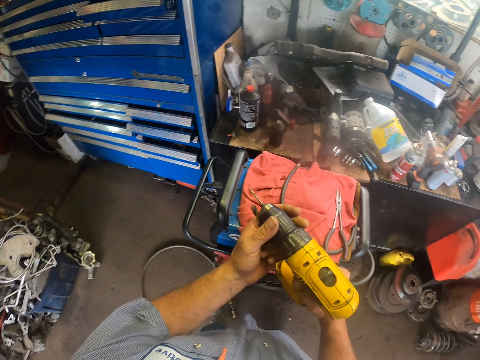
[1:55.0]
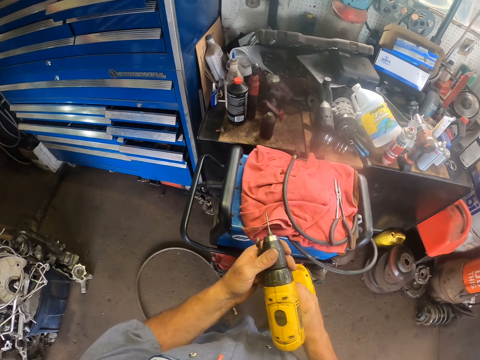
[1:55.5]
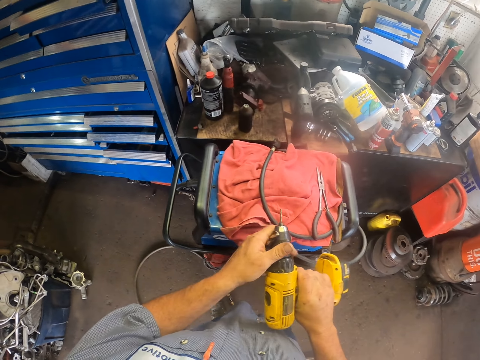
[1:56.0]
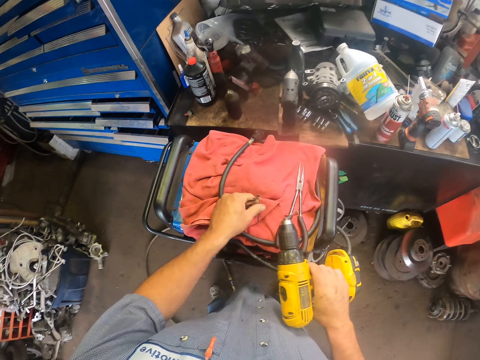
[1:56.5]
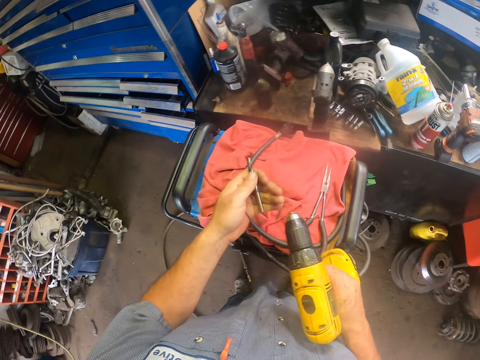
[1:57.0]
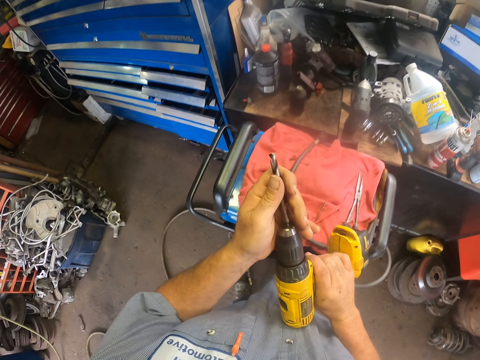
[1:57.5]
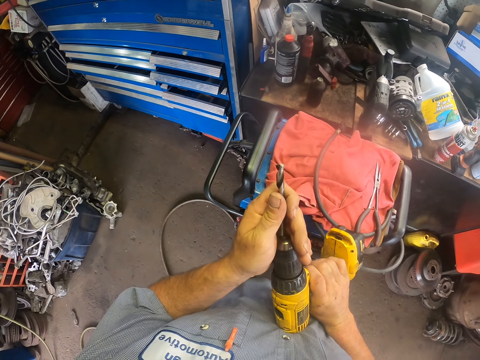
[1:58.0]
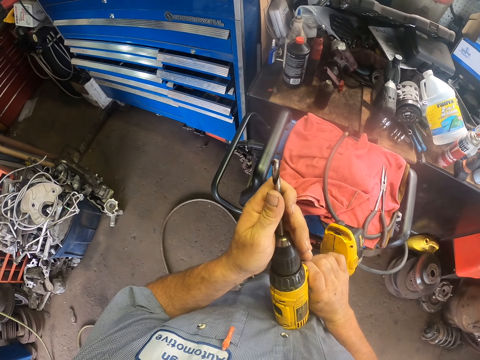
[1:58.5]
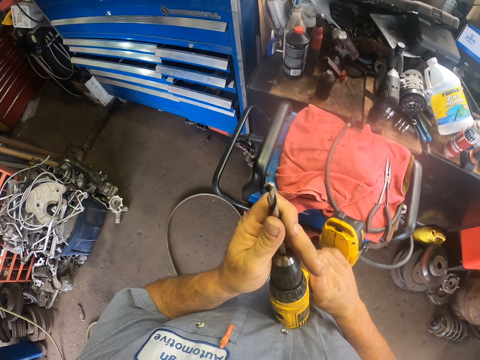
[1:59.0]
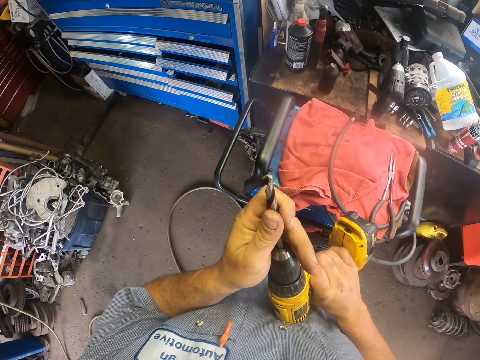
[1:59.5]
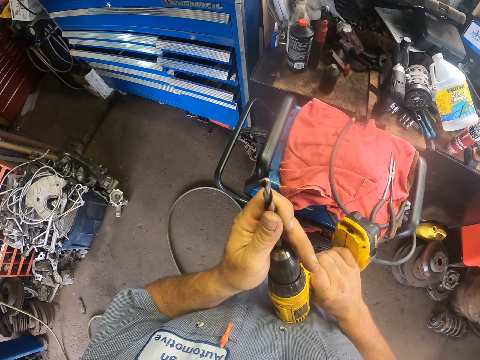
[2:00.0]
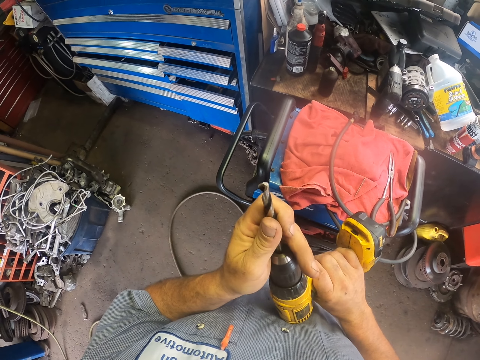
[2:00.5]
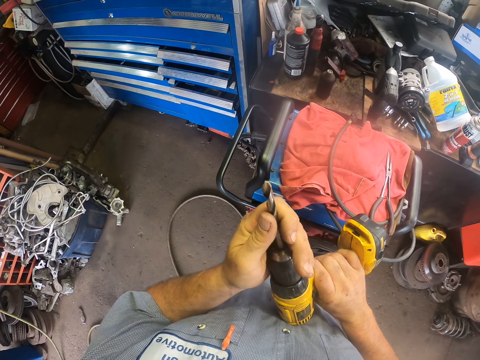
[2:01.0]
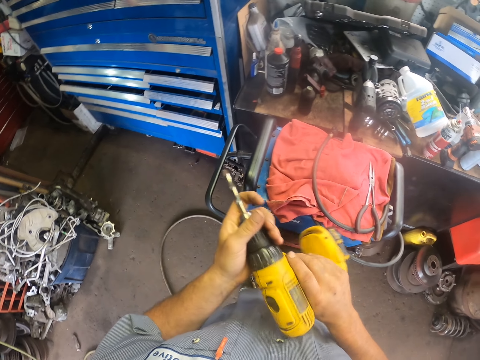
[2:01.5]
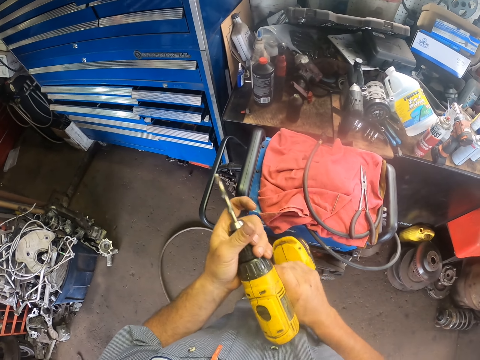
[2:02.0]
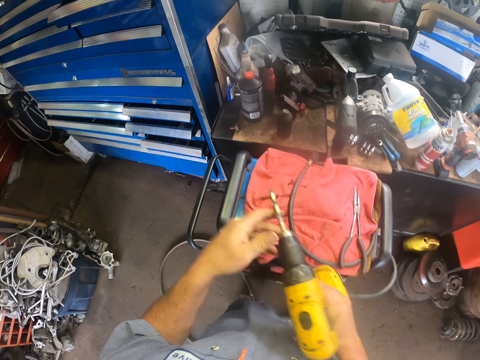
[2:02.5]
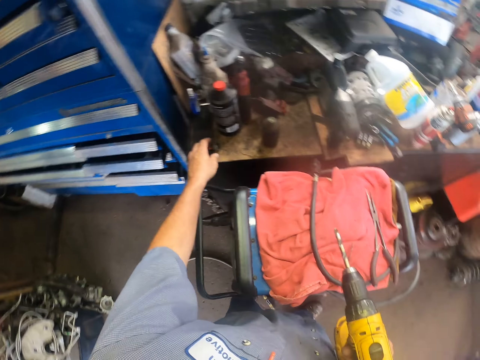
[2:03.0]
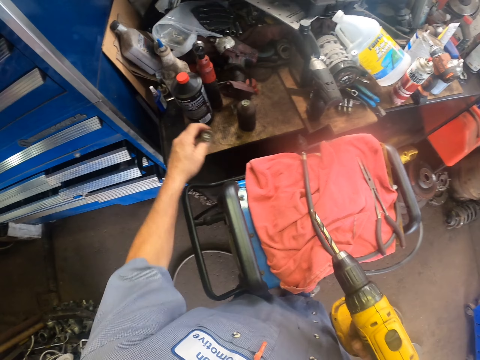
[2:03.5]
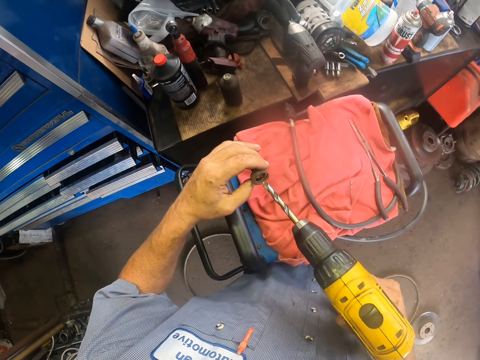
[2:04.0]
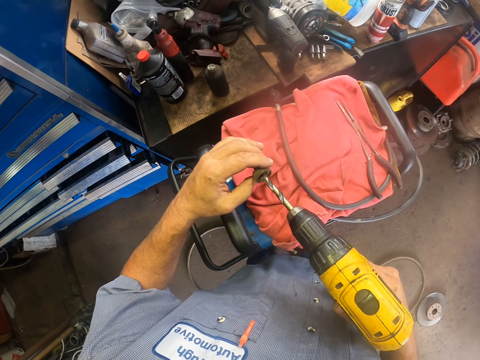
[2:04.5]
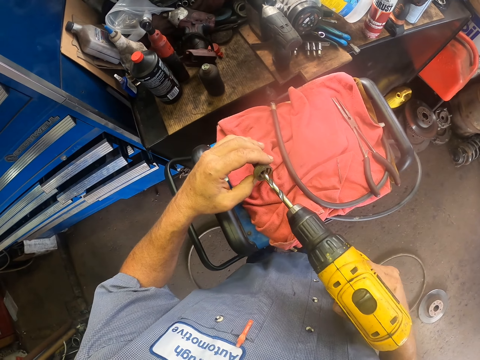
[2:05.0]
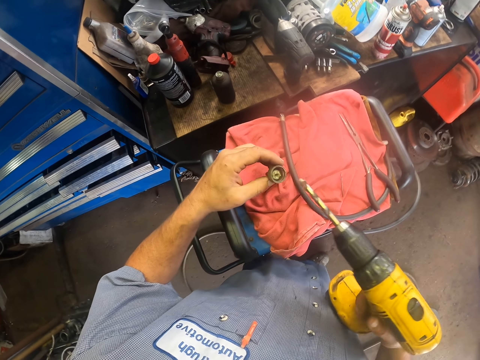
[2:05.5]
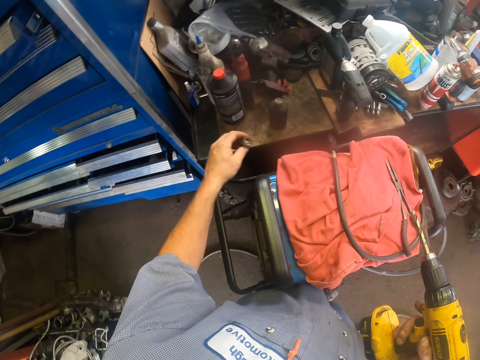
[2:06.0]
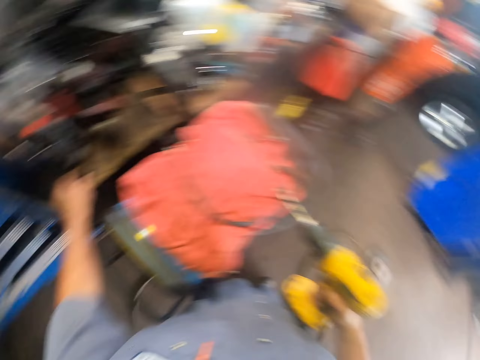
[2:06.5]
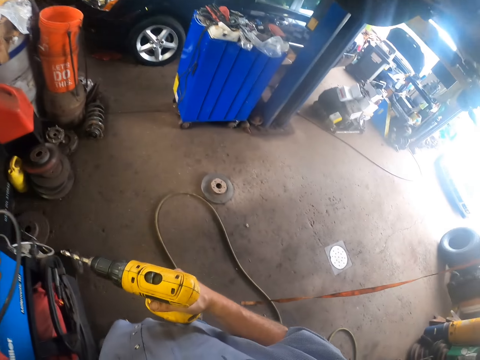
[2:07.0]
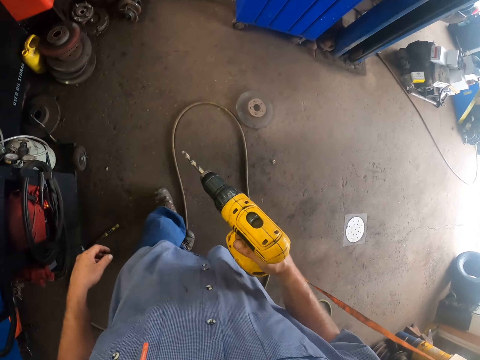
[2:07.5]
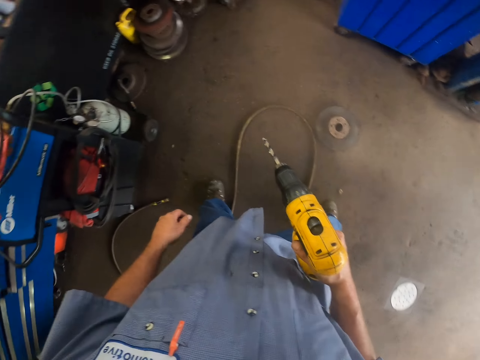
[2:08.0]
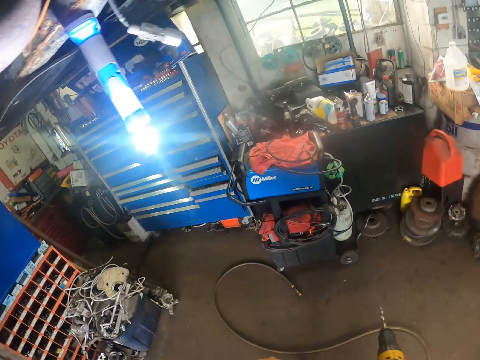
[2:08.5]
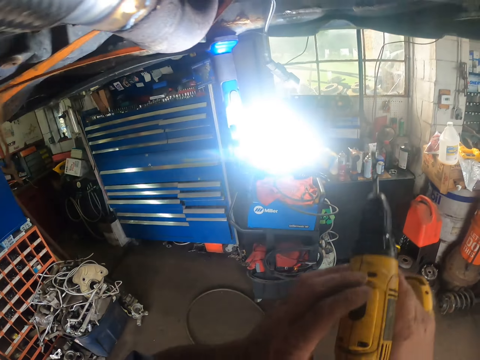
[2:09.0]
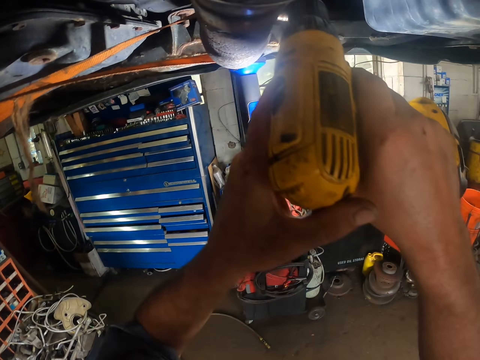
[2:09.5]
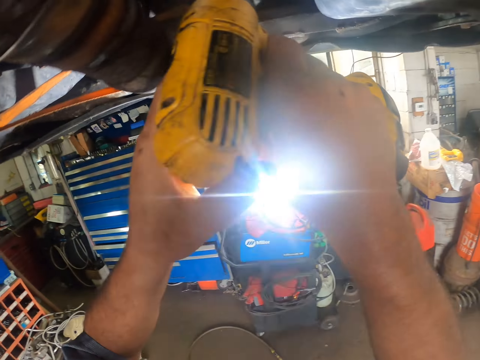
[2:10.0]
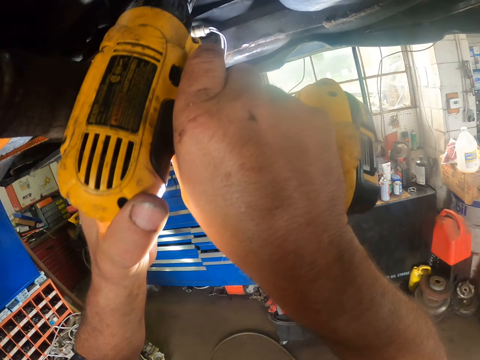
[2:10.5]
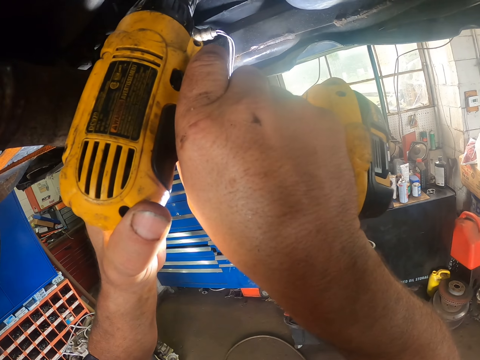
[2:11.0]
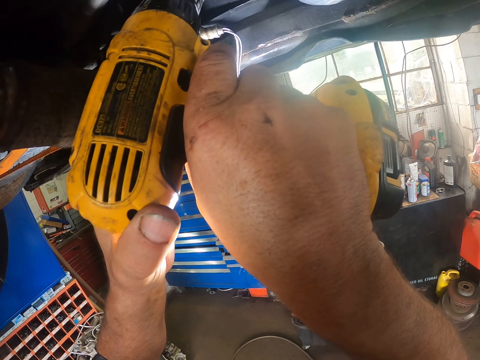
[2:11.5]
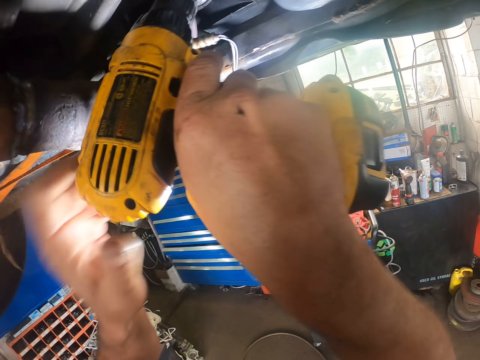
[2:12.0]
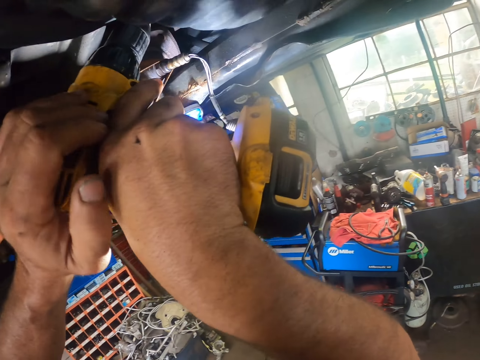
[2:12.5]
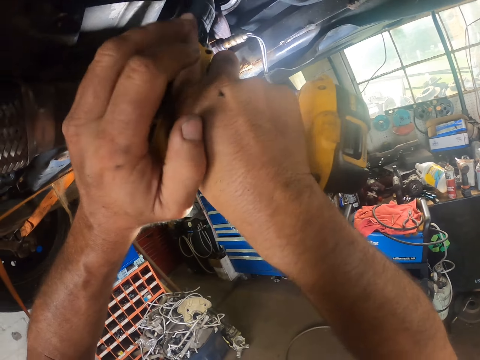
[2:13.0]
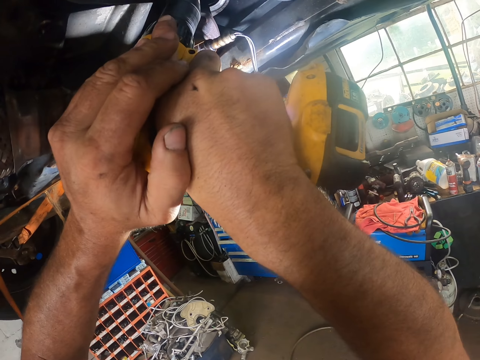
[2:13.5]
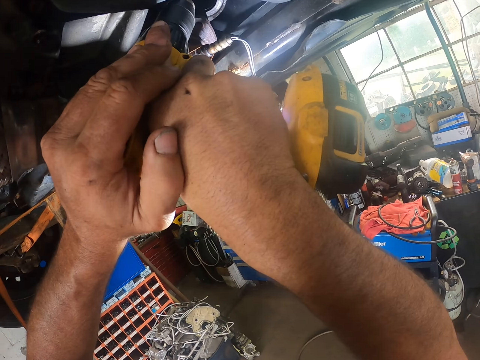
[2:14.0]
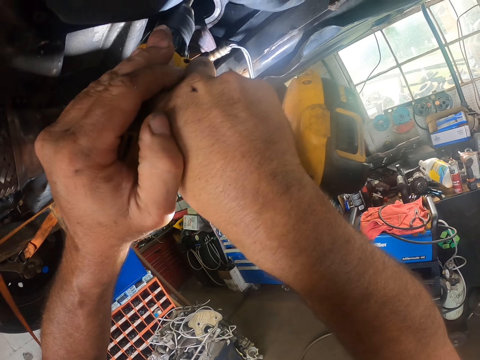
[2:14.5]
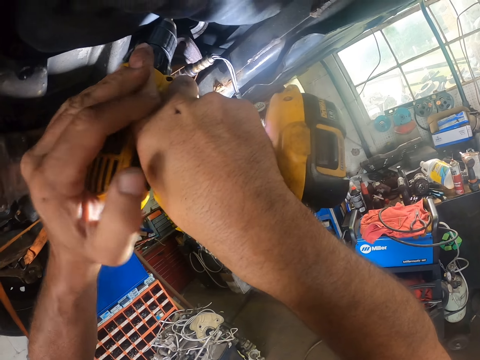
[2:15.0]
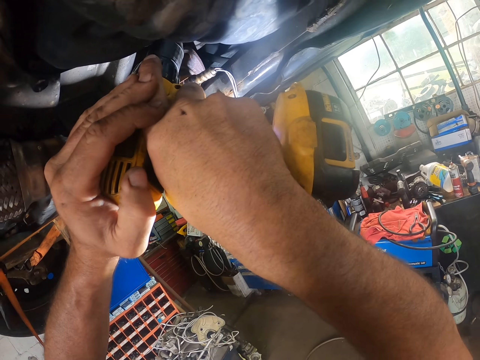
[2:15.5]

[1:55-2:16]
The camera wearer changes the drill bit. They remove the drill bit. They put the drill bit on the drill. They apply lubricant on the drill bit. They walk around. They drill the car.

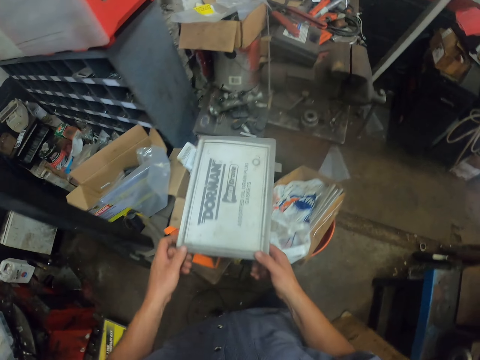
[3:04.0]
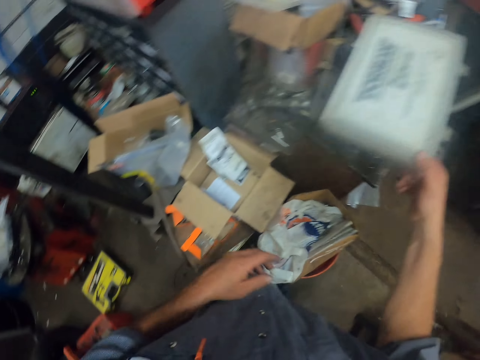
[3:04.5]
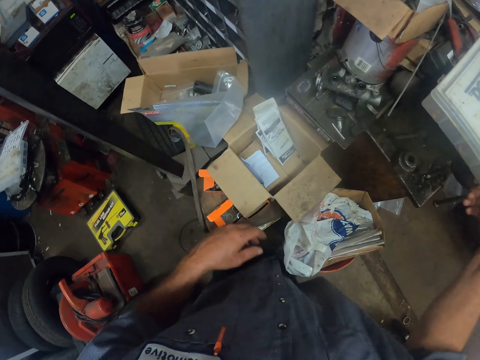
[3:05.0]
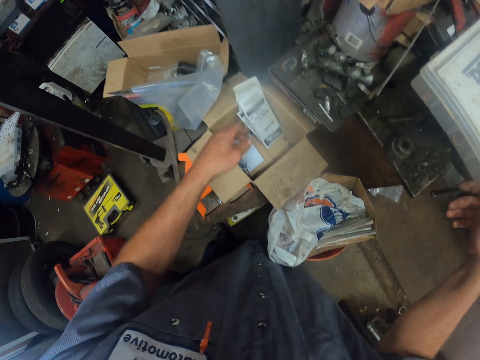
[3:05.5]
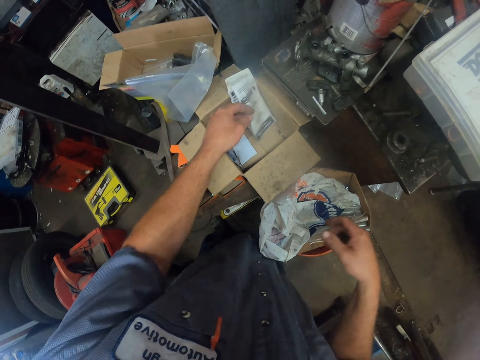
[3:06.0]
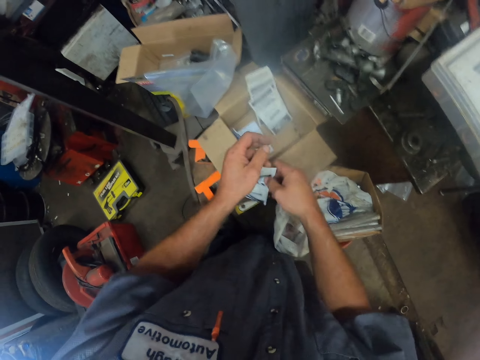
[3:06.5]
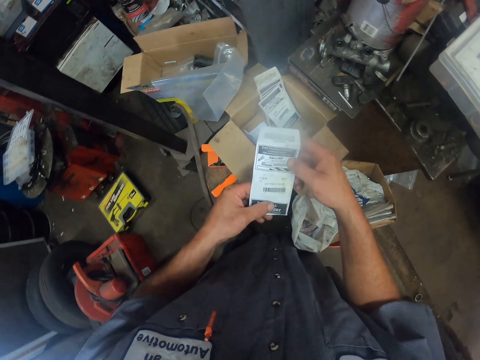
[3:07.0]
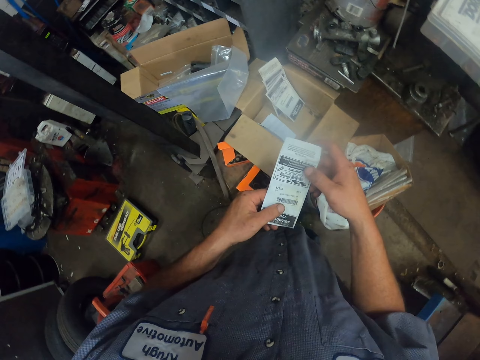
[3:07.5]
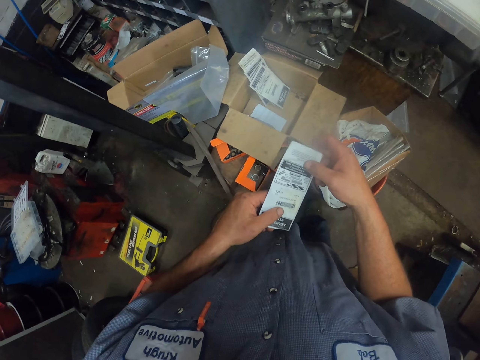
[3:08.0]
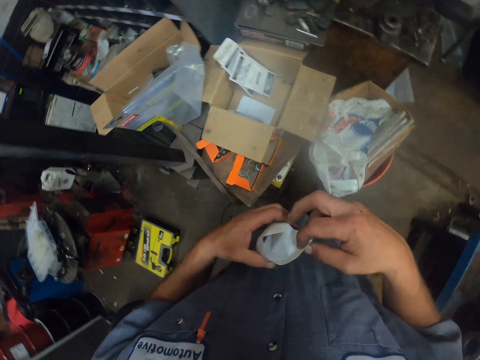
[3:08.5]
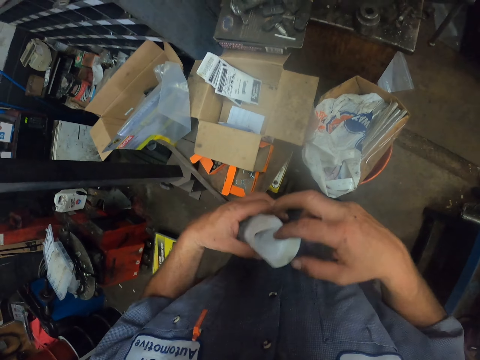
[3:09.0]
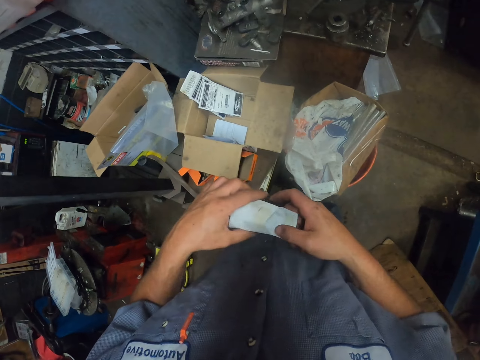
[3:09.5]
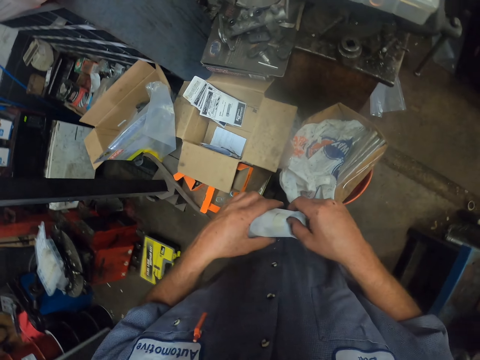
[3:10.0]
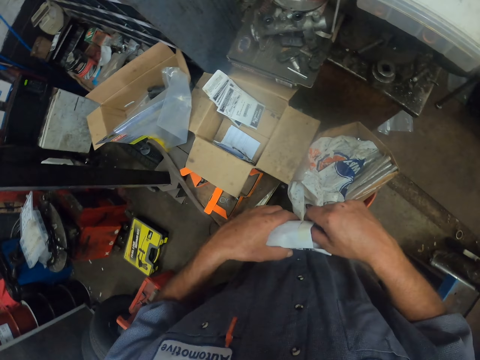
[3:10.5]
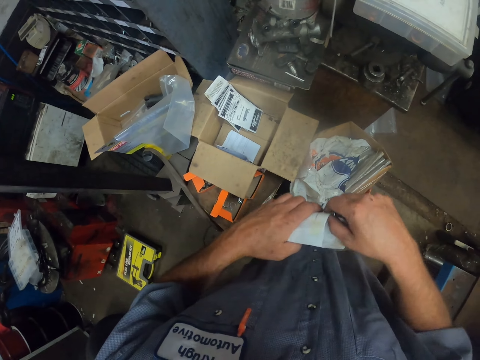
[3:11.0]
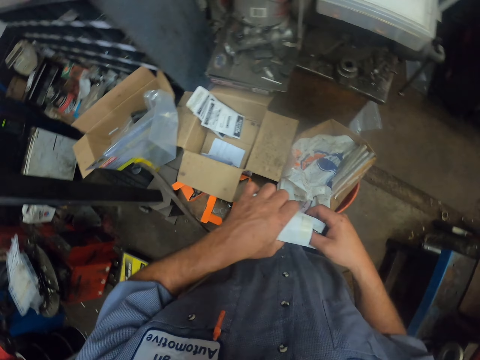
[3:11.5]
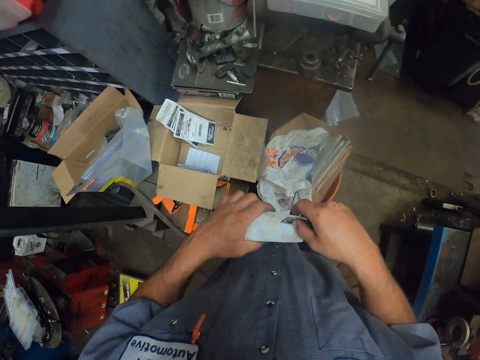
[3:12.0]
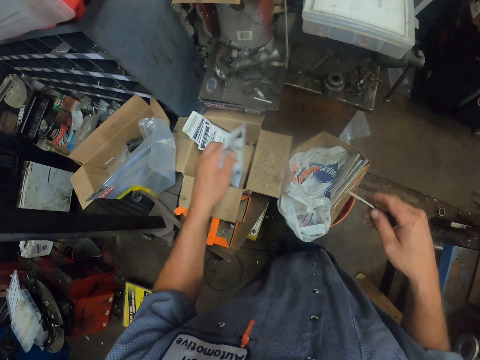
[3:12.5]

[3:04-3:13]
The camera wearer moves paper. They pick a bag. They take another drill bit from the bag.
